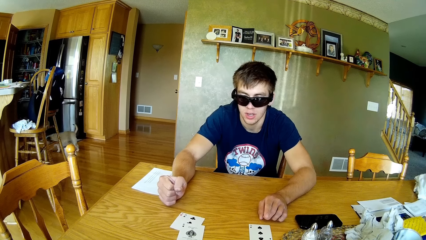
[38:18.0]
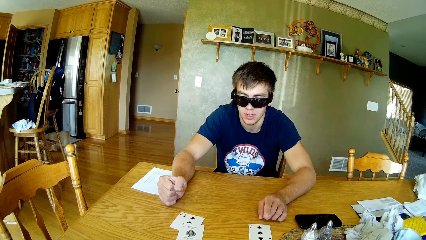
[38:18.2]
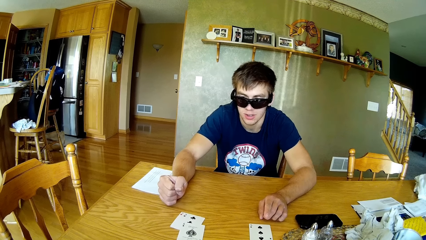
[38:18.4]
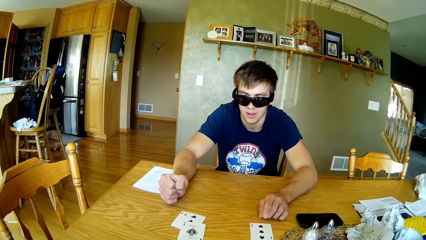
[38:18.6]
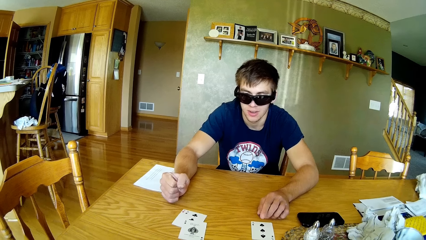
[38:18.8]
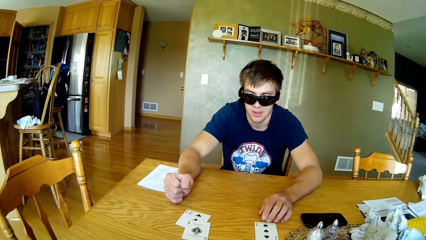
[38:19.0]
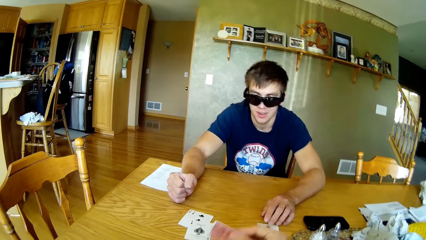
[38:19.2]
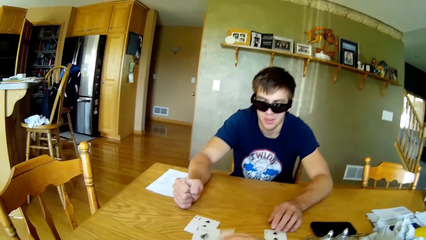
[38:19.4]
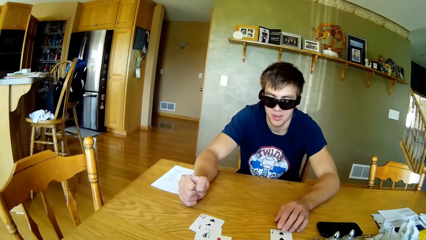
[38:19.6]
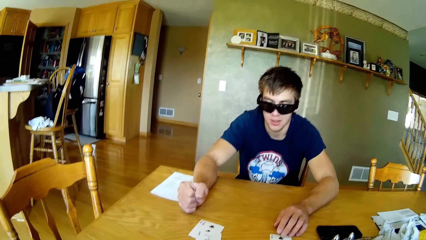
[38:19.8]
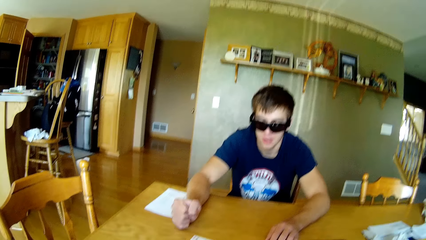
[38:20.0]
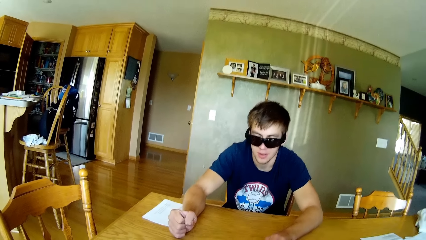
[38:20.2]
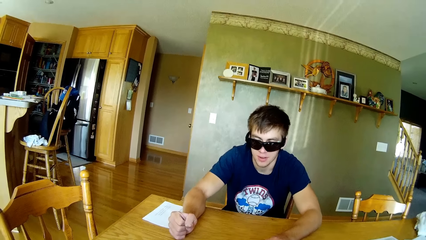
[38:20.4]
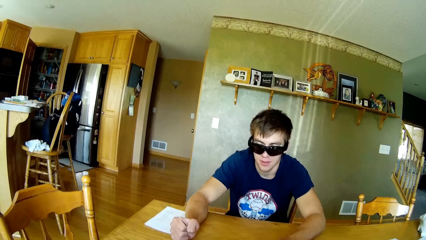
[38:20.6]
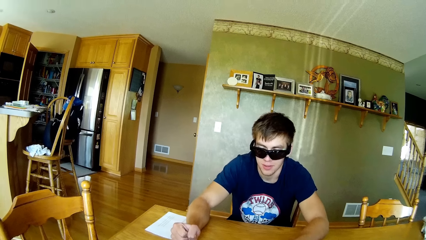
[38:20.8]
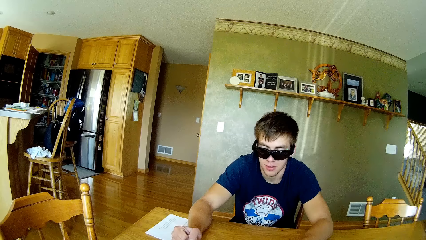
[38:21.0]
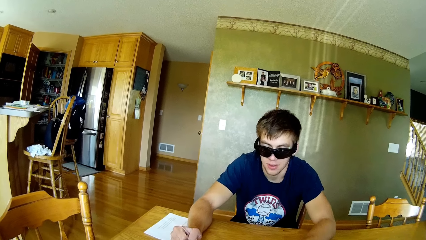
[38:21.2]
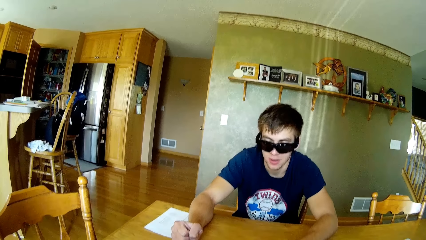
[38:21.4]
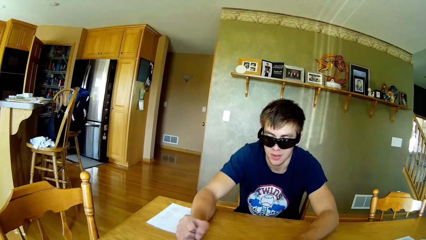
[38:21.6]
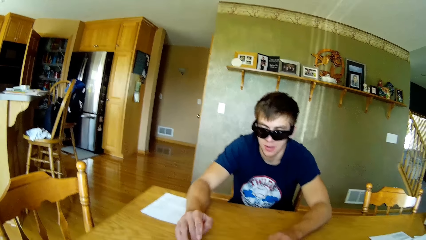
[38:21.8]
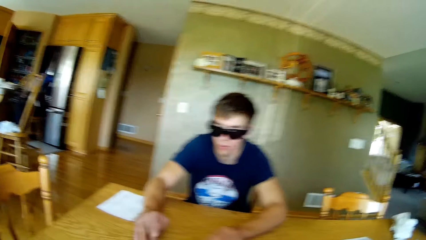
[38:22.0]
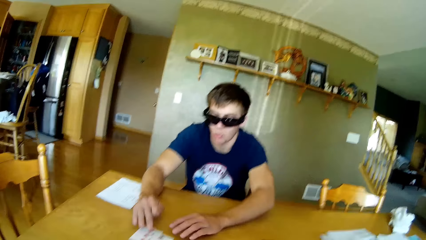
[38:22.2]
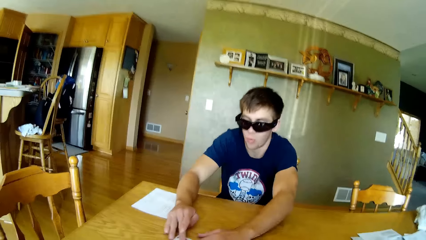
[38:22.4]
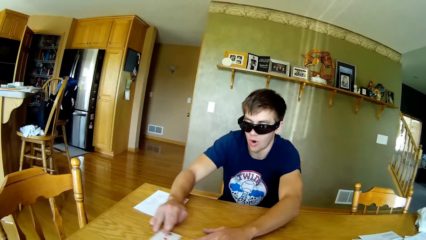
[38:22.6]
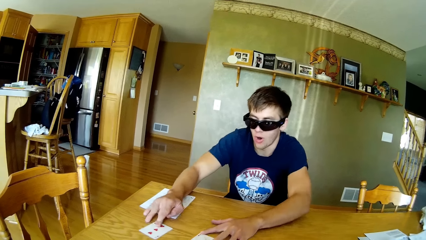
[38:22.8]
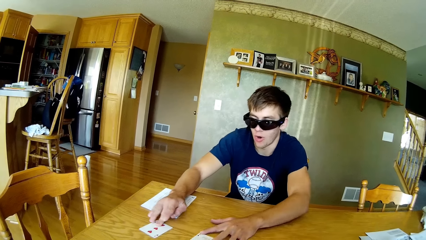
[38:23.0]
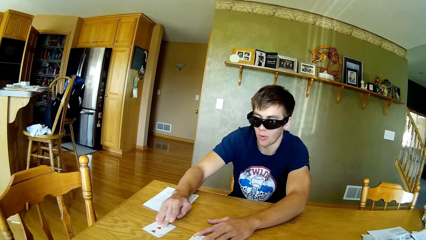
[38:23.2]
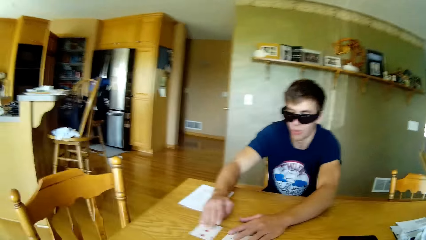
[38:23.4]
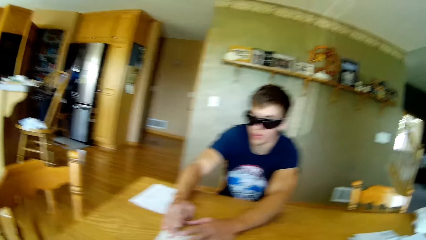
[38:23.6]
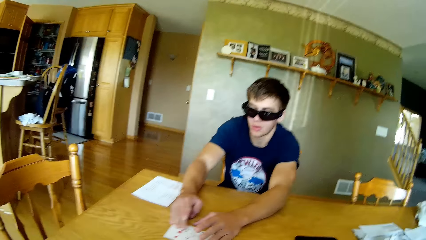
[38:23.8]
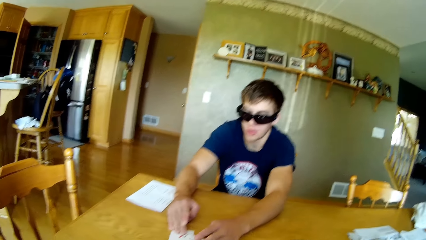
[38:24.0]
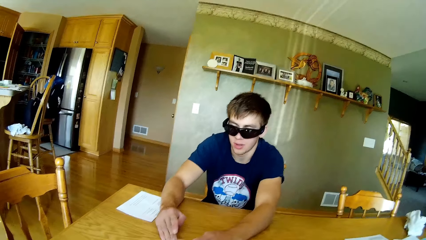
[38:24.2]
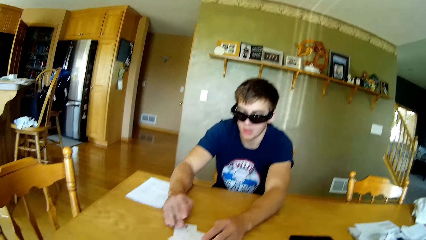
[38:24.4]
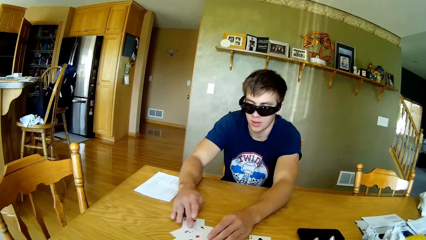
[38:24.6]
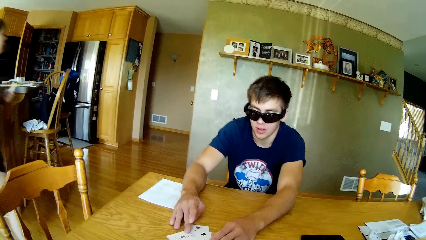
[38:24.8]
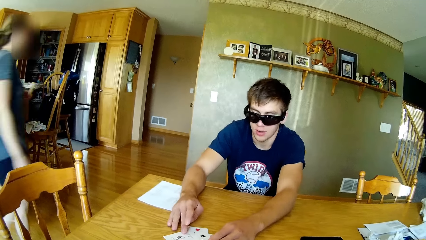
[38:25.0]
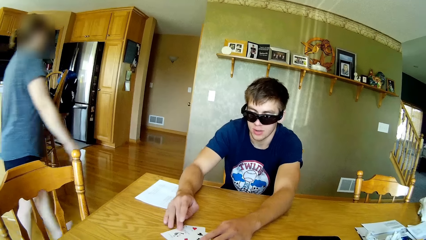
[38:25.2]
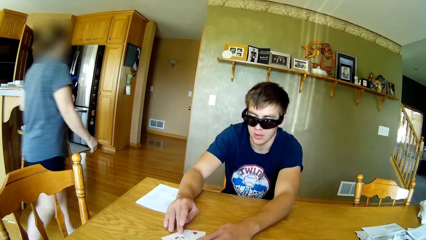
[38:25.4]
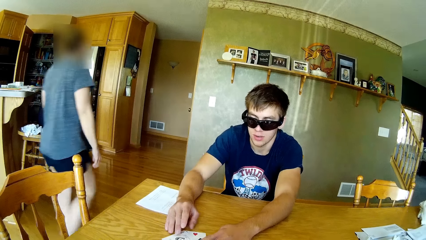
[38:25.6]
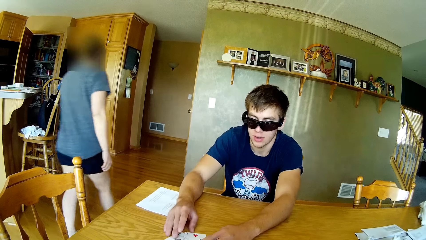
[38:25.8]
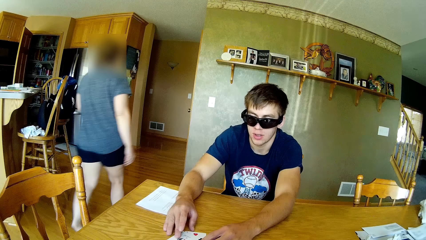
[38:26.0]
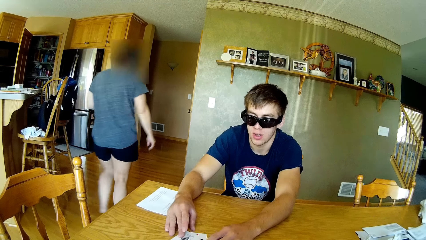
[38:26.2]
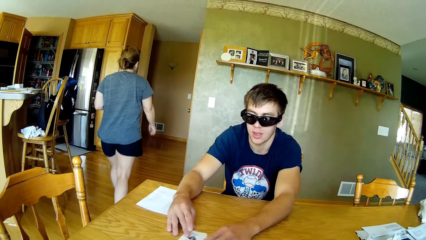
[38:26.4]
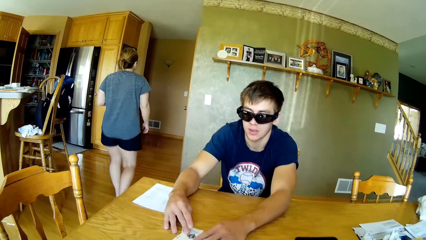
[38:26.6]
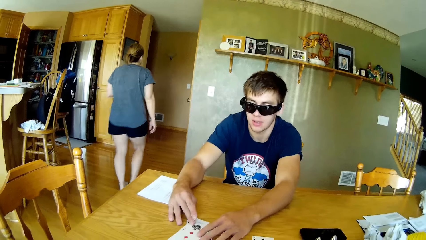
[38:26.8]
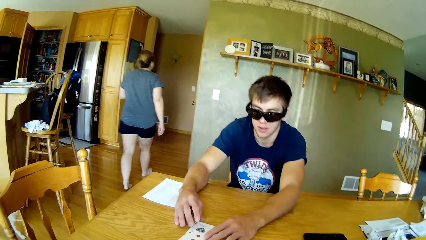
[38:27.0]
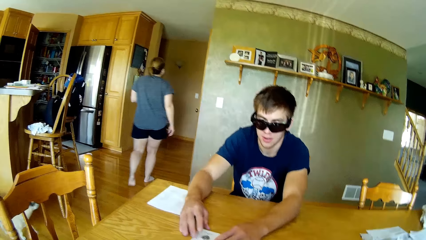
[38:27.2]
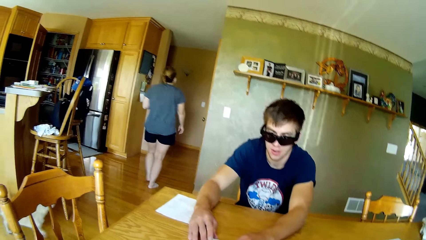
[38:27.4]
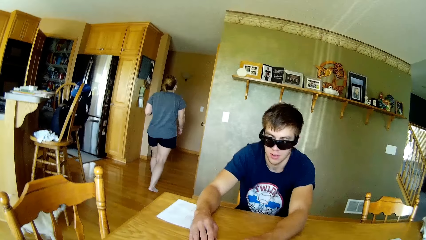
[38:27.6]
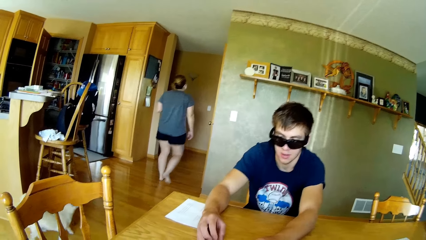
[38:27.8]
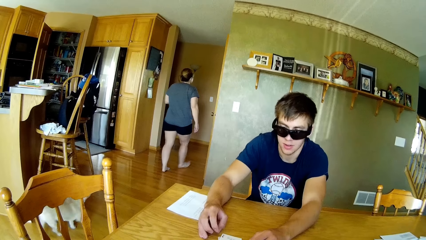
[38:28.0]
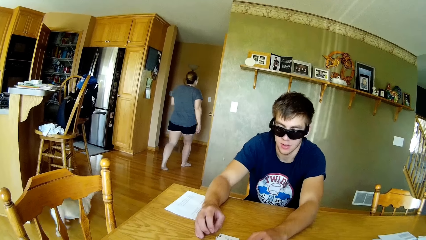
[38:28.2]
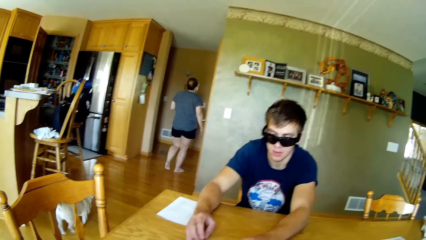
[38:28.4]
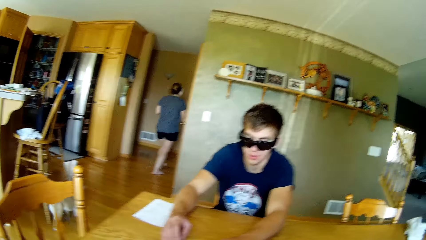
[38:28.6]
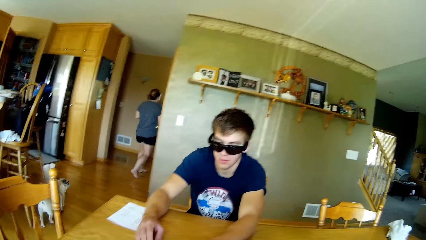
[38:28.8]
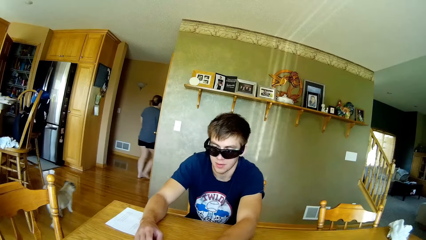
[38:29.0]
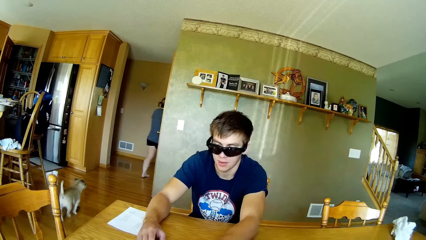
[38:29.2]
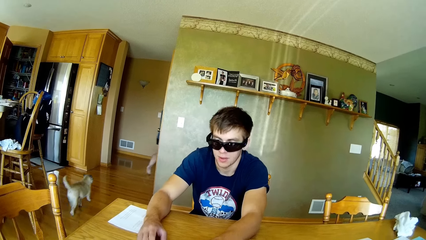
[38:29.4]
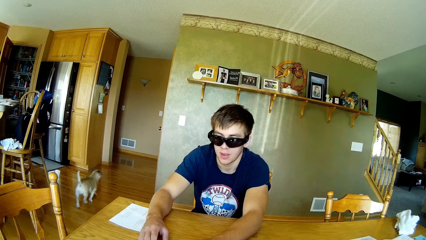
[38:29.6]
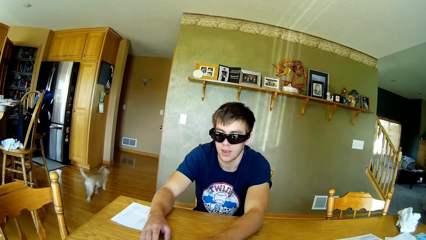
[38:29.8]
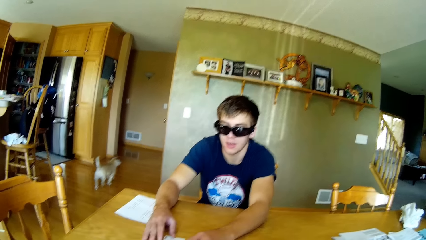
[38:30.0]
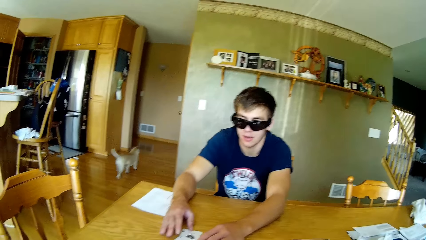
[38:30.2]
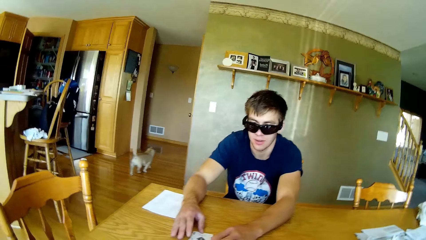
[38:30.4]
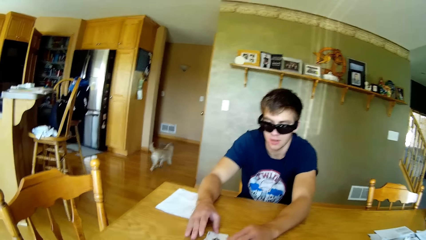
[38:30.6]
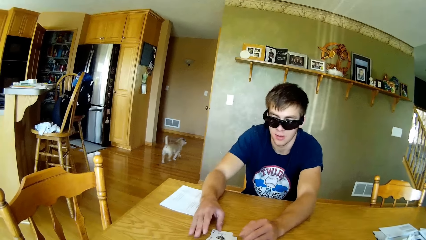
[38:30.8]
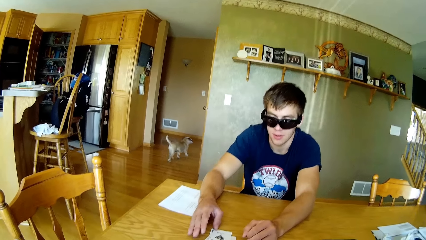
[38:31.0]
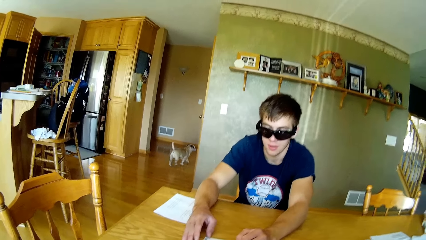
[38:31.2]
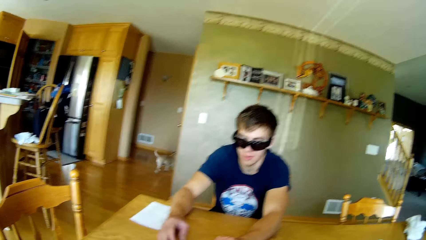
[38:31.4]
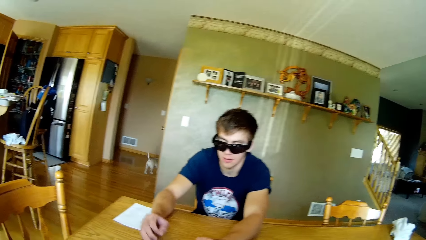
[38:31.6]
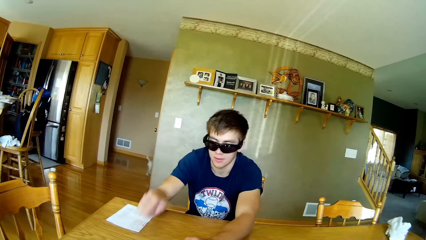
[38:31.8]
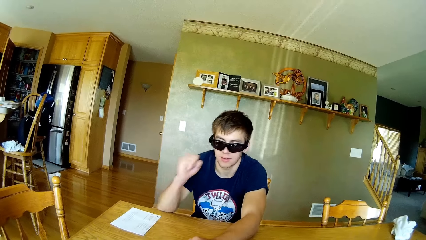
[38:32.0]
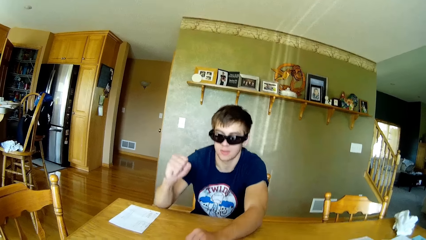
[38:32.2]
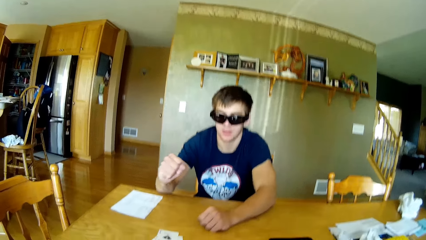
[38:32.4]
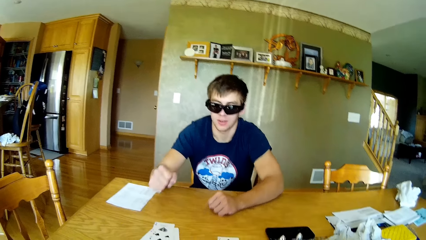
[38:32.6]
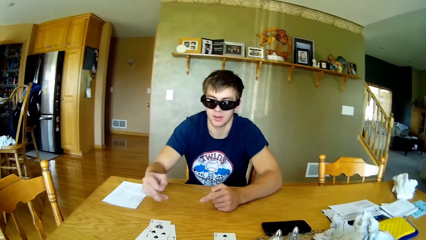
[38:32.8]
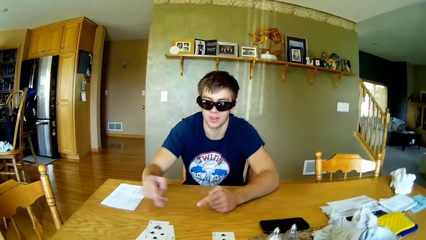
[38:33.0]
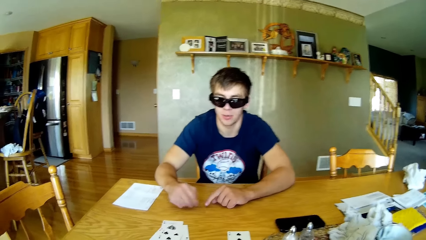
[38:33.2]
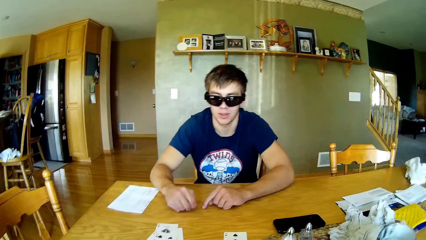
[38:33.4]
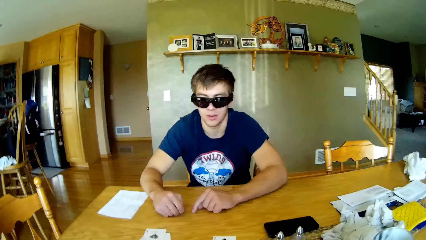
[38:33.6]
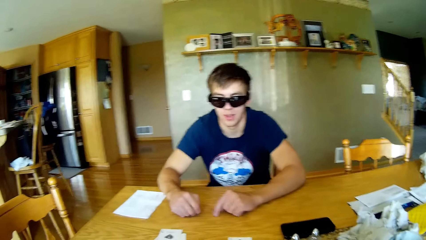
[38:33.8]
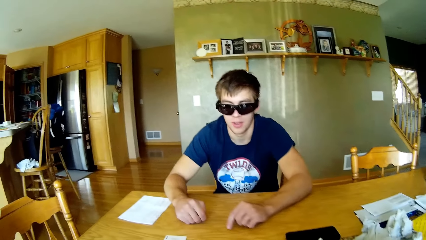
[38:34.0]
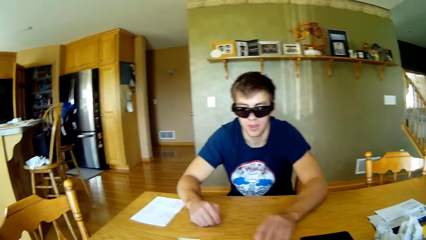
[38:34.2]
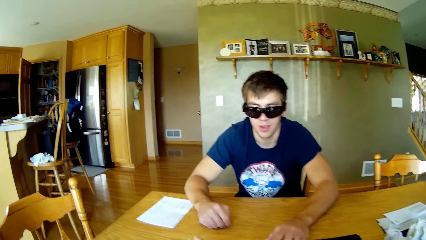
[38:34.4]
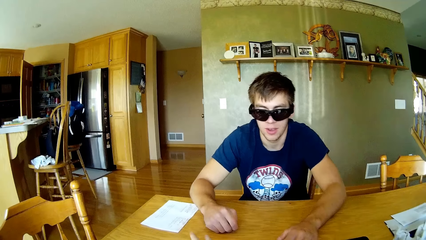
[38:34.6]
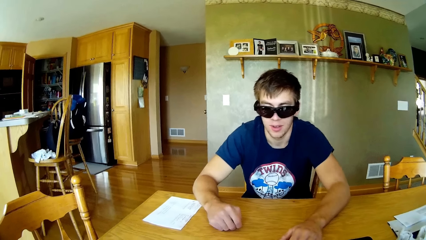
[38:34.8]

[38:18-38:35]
The camera wearer puts a playing card on the table. A person swings cards on the table. The person shuffles playing cards on the table. A woman walks around the house. The person makes a hand gesture.
